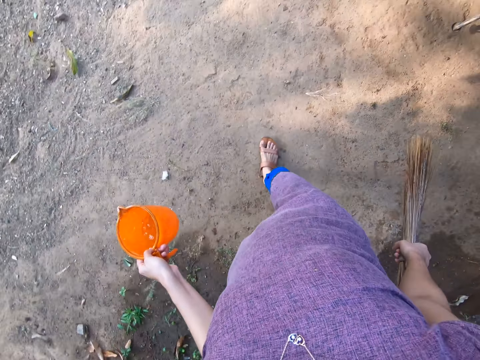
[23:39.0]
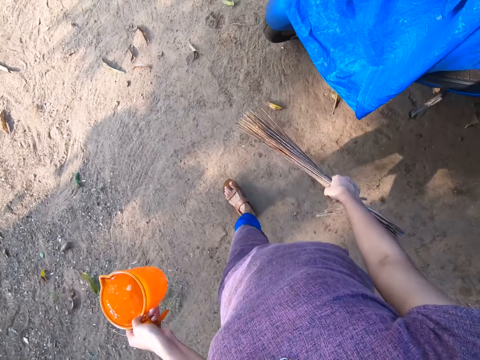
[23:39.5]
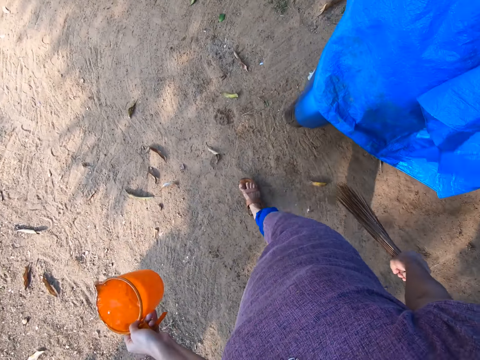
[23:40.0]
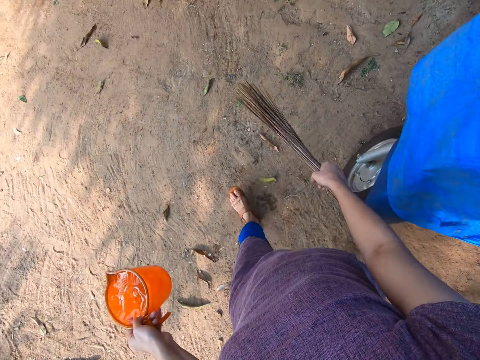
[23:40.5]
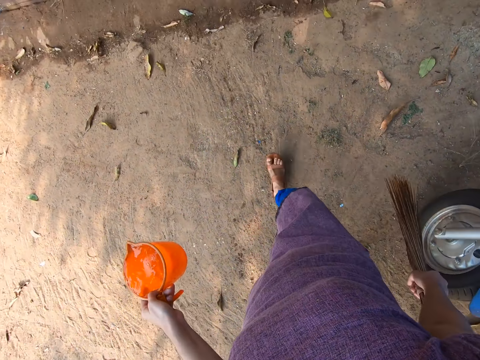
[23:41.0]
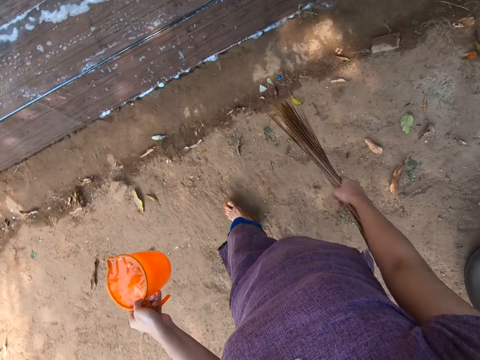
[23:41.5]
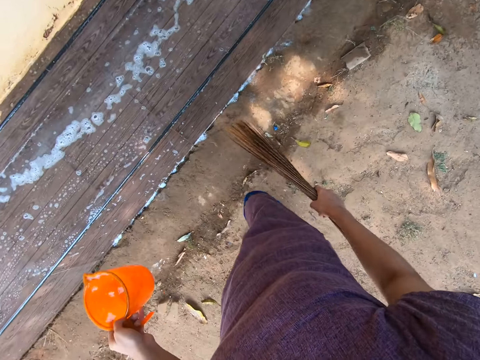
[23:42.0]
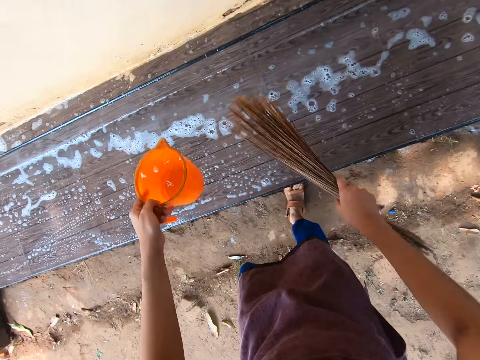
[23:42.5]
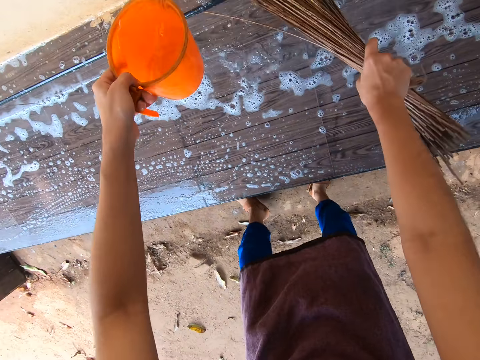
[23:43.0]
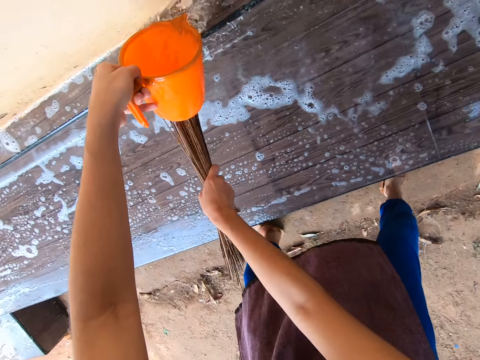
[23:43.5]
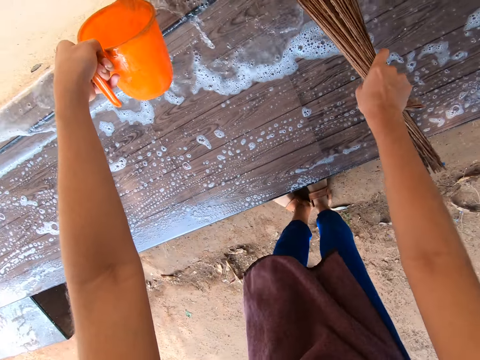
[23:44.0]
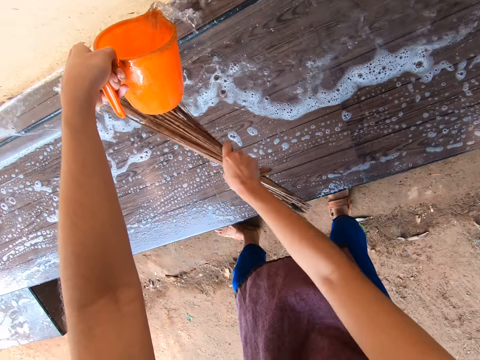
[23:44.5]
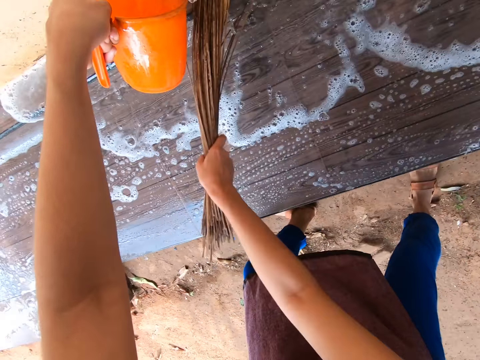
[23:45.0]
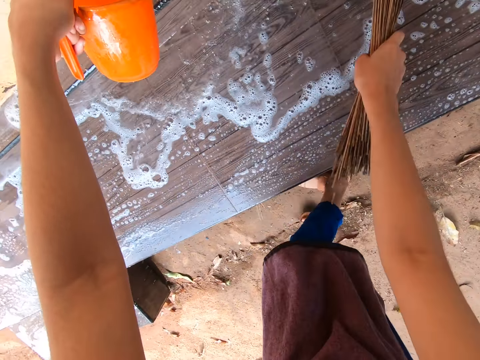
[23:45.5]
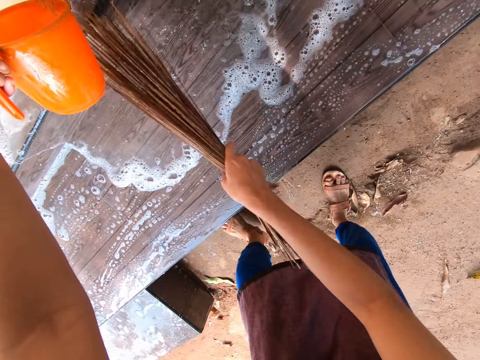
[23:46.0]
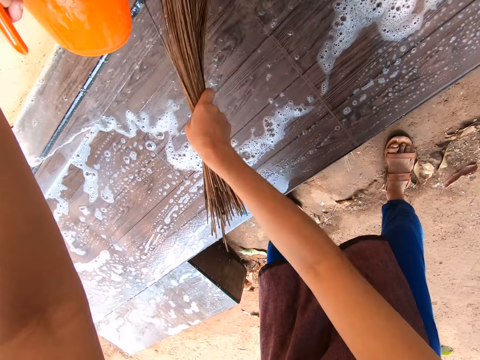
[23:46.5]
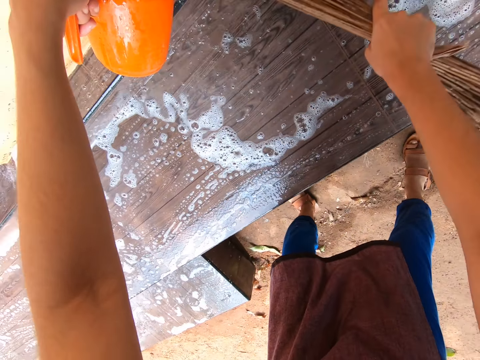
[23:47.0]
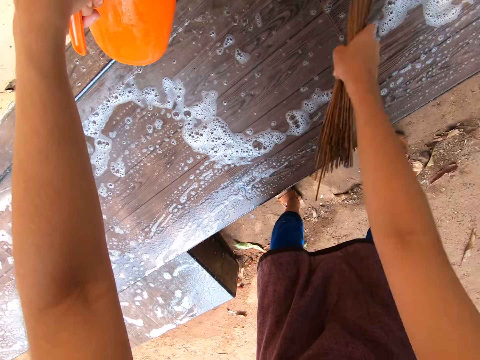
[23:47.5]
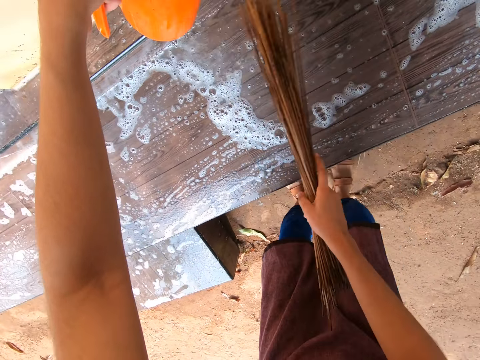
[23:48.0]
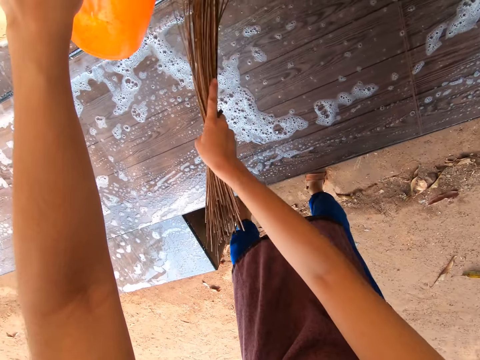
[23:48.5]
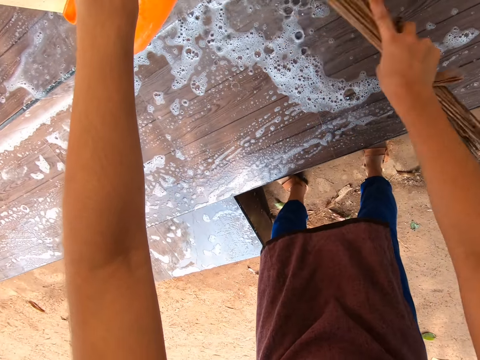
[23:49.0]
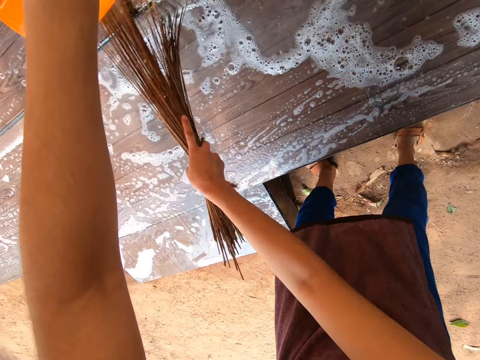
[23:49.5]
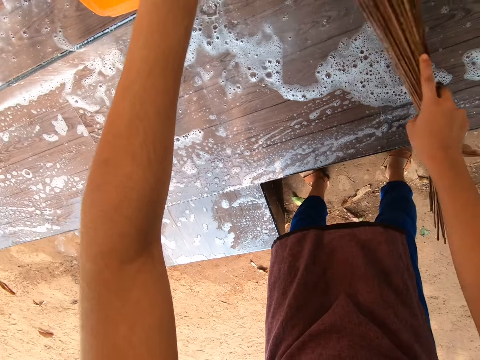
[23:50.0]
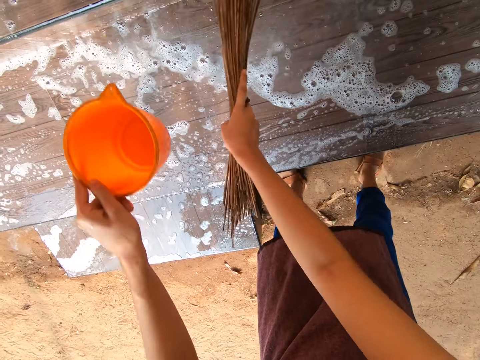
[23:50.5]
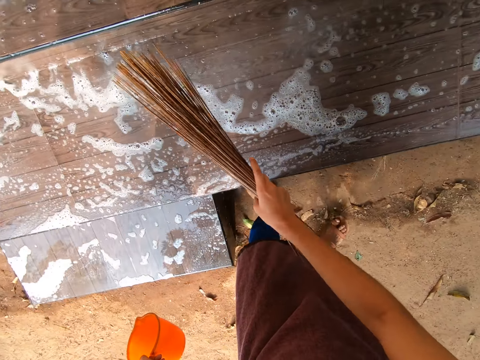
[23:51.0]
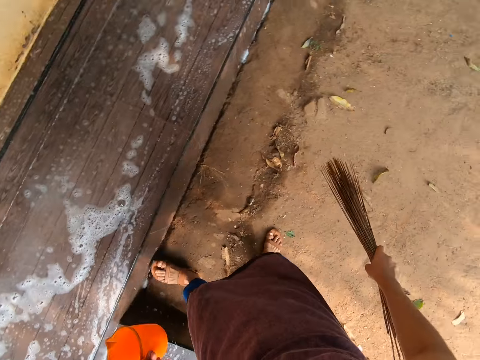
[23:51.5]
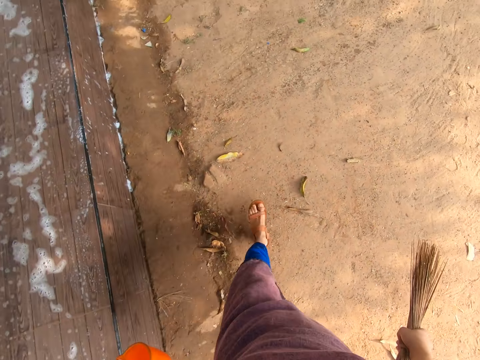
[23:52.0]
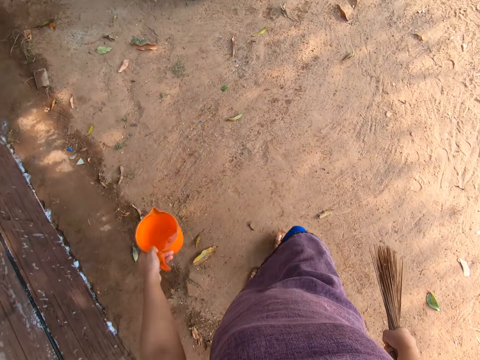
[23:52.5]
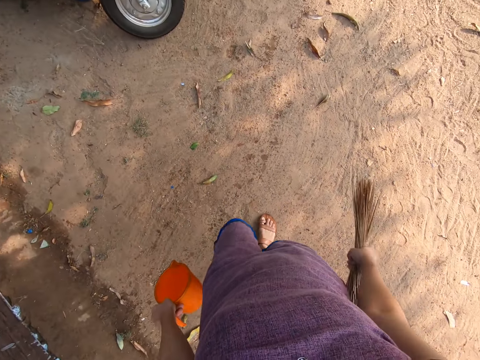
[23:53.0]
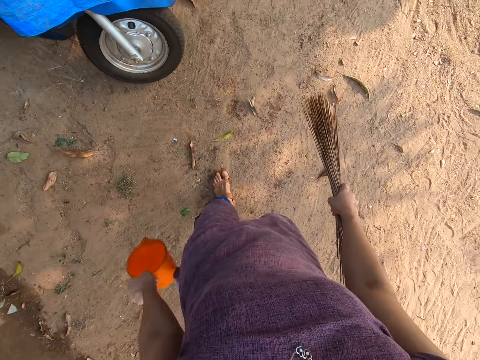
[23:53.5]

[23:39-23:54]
The camera wearer pours the water from the cup on the wall bench with her left hand. She sweeps the wall bench with the broom in her right hand.

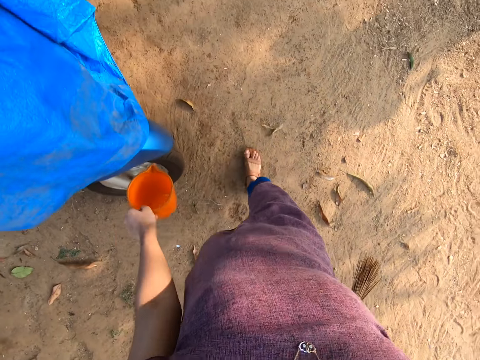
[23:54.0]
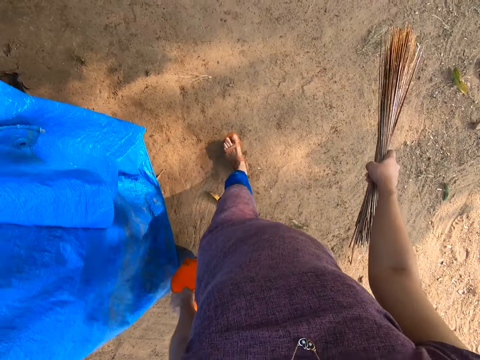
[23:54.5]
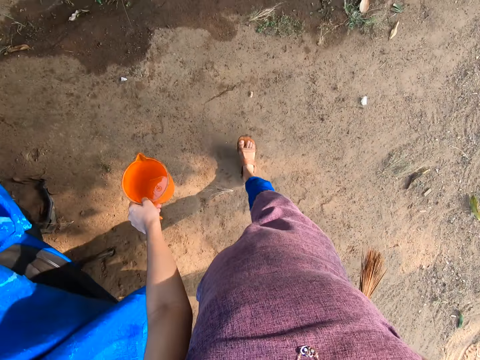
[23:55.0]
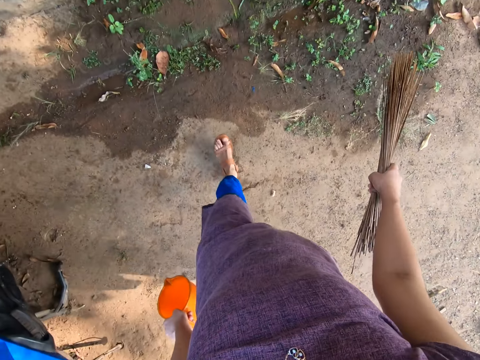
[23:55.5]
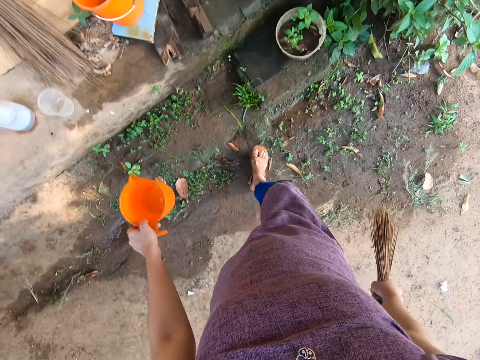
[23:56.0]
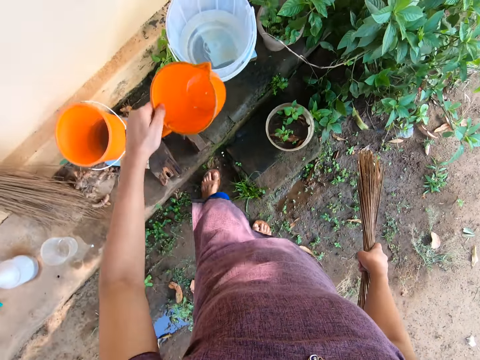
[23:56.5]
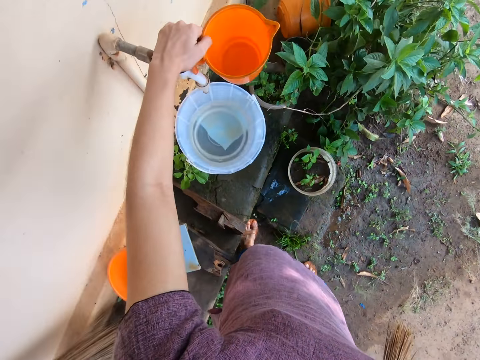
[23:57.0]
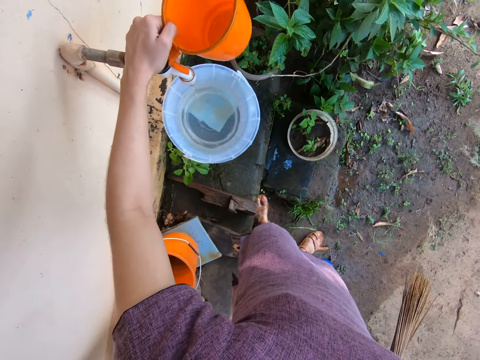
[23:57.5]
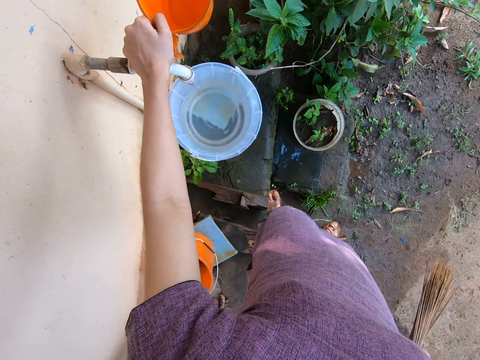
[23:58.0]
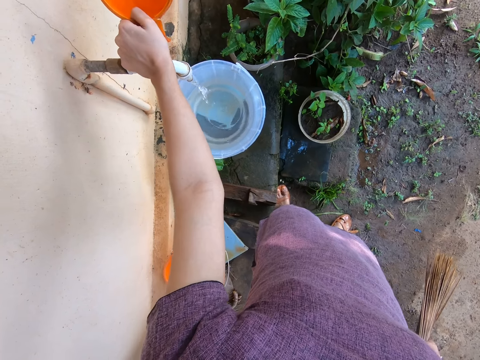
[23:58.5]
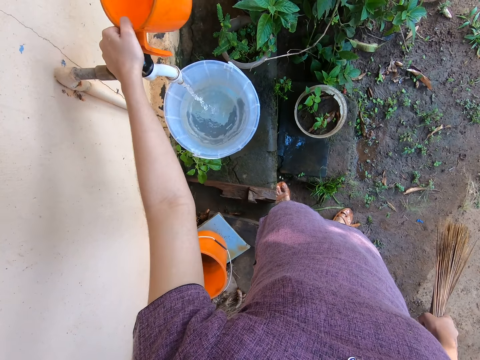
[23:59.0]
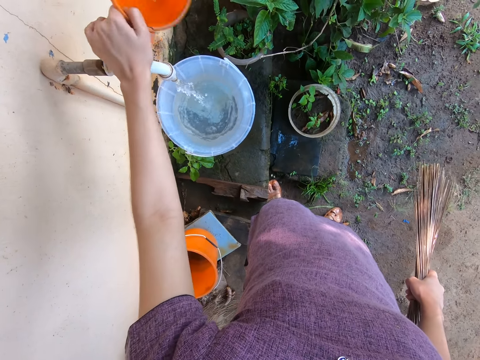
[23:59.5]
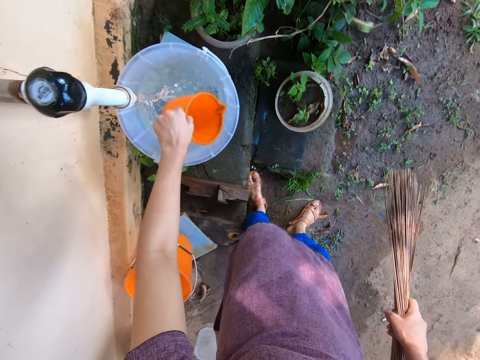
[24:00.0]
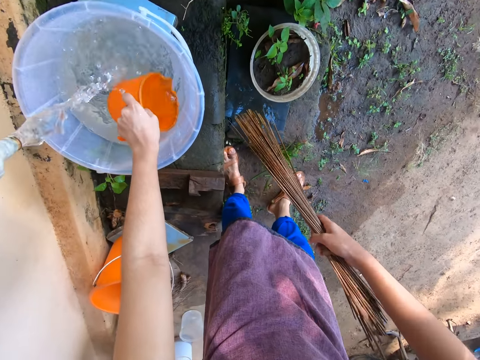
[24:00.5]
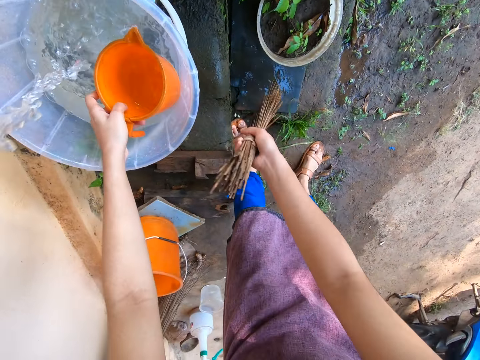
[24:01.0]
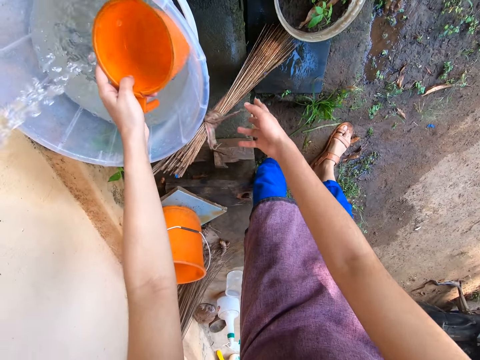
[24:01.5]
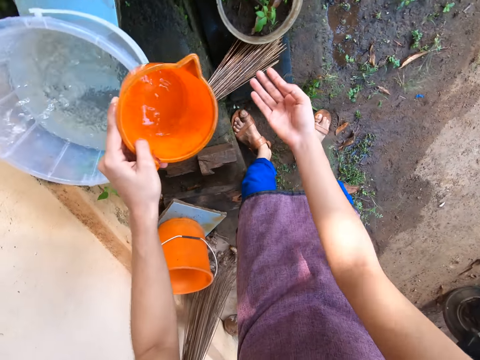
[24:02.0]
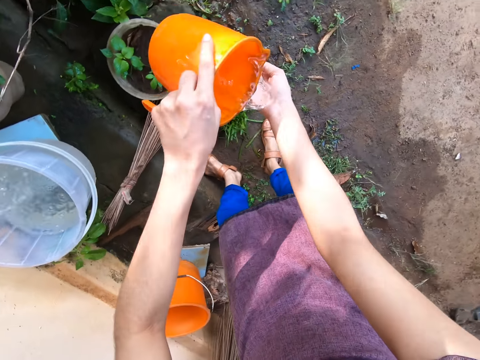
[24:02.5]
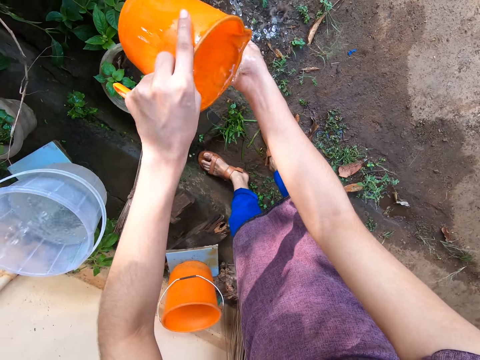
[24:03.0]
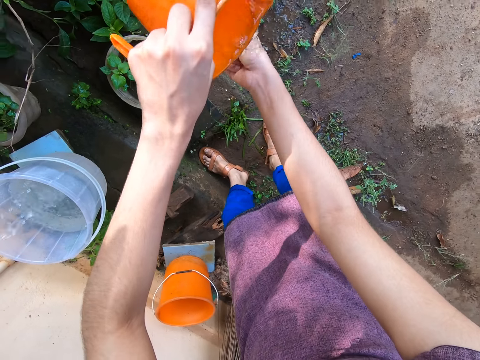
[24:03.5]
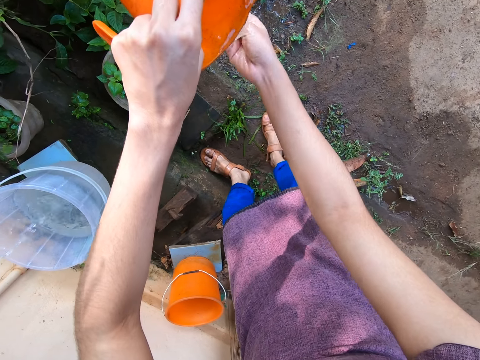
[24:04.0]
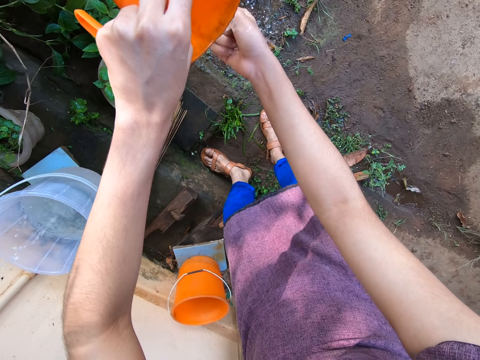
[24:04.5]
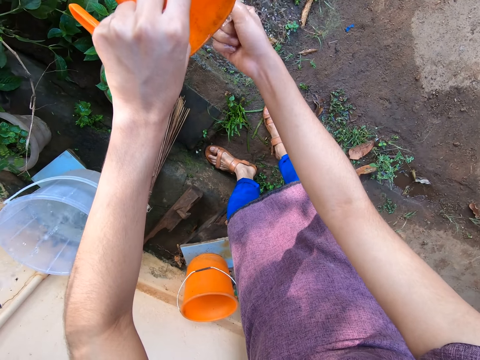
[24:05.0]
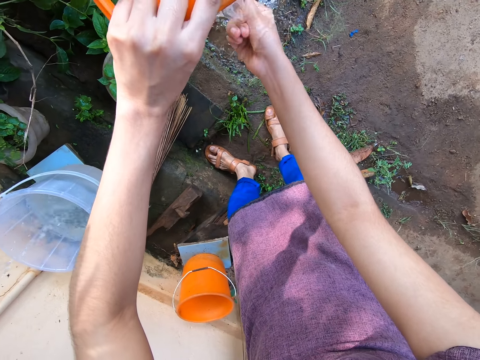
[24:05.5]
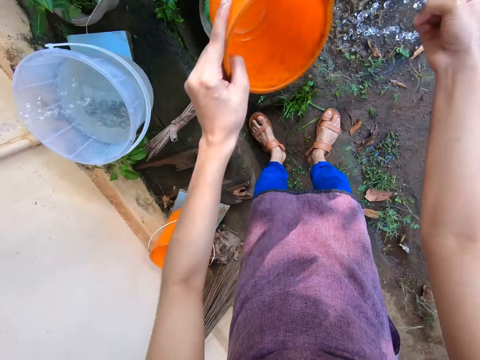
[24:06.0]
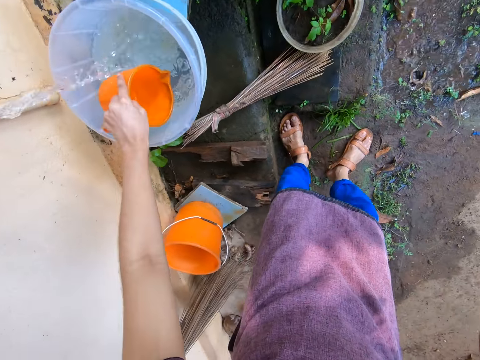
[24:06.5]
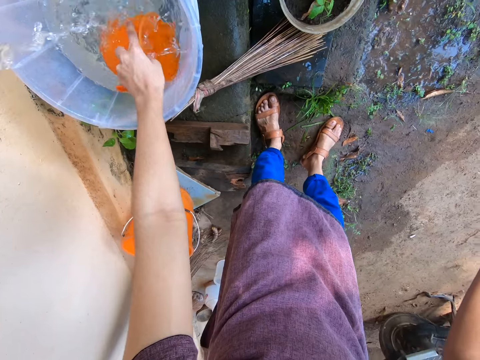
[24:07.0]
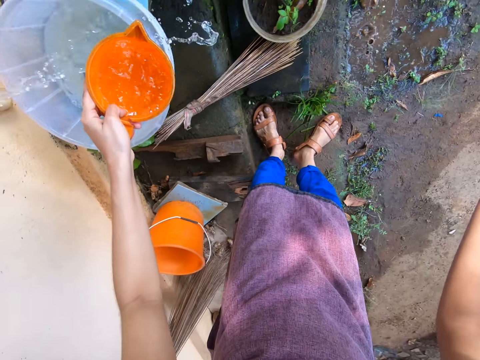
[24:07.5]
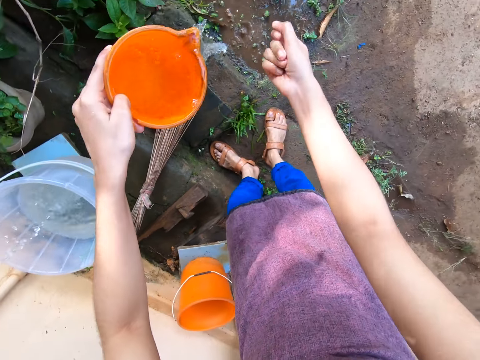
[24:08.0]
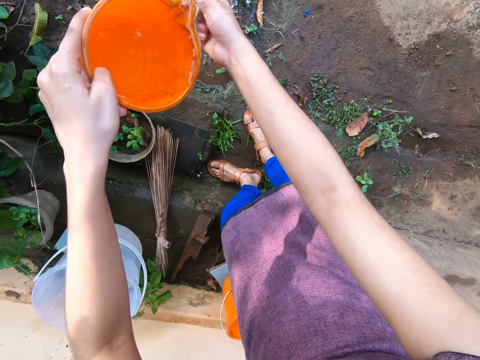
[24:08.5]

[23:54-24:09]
The camera wearer opens a tap on the wall with her left hand. She scoops water from the bucket with the cup in her left hand. She drops the broom on the floor with her right hand. She pours the water from the cup in her left hand on her right hand. She washes her right hand with water. She scoops water from the bucket with the cup in her left hand. She pours the water from the cup in her left hand on her right hand. She washes her right hand with water.
